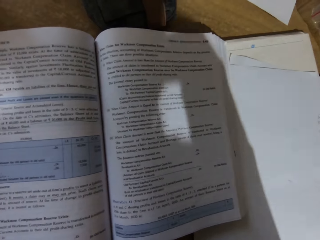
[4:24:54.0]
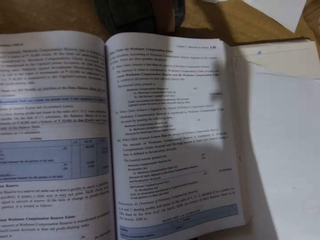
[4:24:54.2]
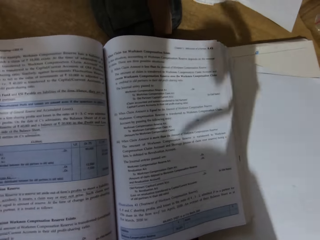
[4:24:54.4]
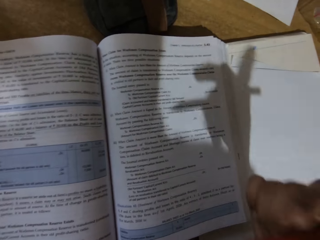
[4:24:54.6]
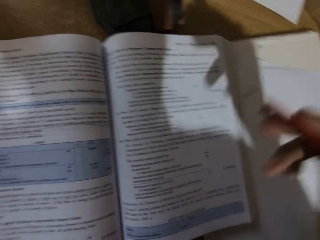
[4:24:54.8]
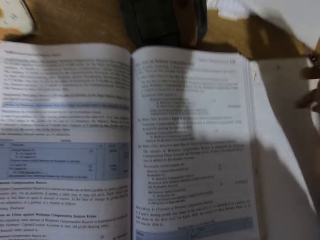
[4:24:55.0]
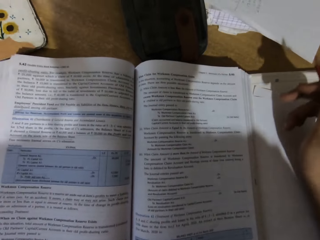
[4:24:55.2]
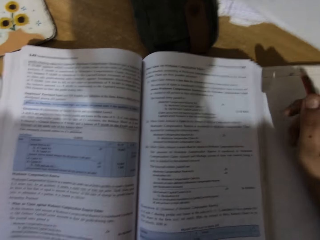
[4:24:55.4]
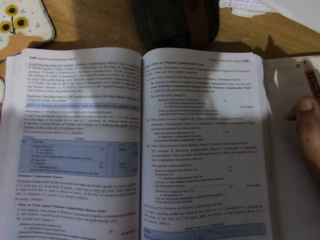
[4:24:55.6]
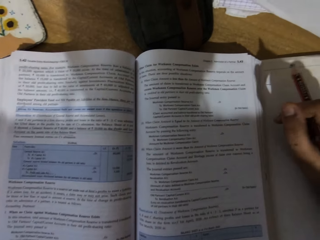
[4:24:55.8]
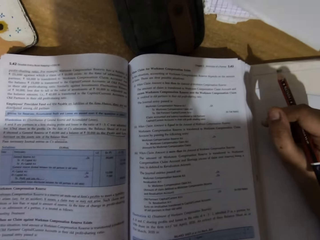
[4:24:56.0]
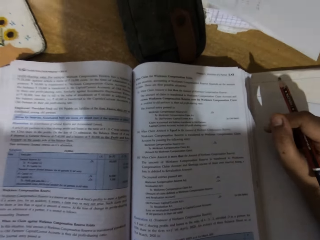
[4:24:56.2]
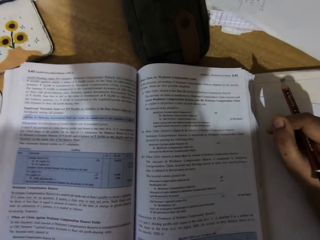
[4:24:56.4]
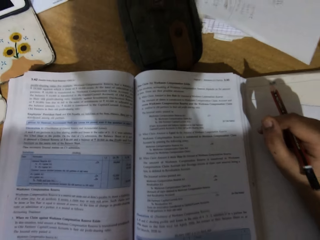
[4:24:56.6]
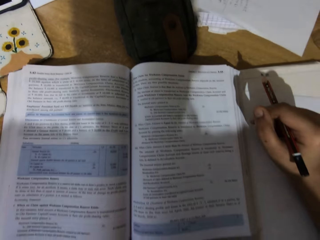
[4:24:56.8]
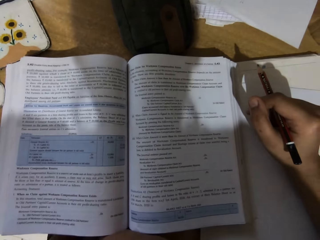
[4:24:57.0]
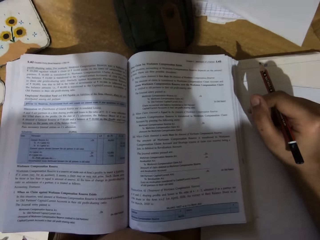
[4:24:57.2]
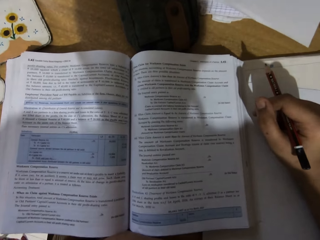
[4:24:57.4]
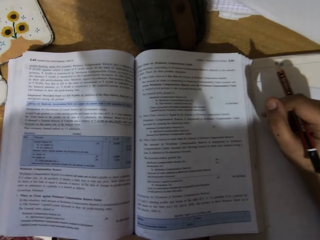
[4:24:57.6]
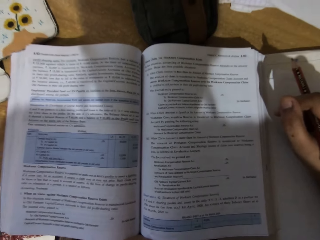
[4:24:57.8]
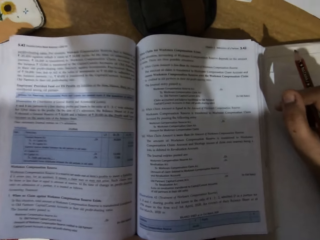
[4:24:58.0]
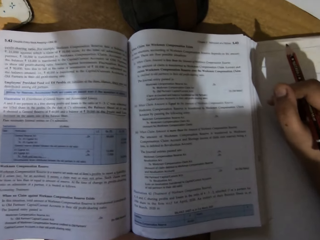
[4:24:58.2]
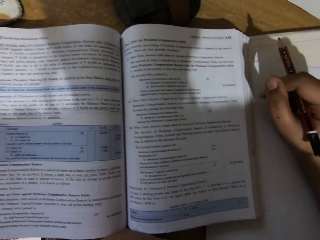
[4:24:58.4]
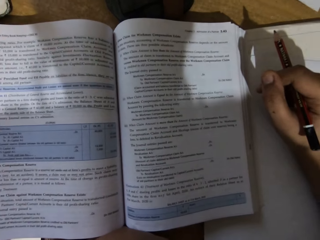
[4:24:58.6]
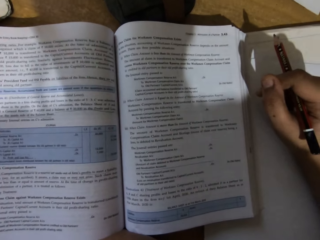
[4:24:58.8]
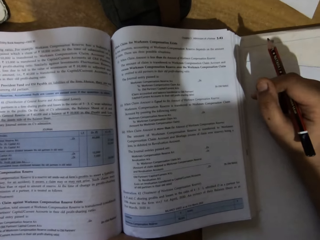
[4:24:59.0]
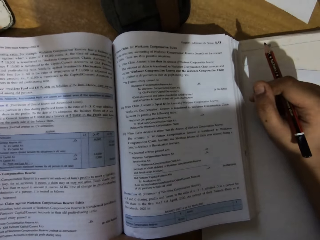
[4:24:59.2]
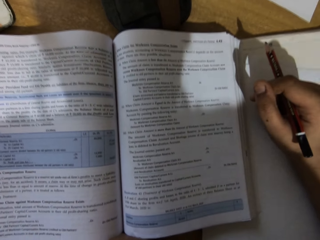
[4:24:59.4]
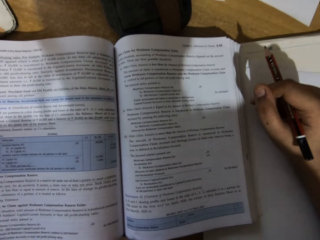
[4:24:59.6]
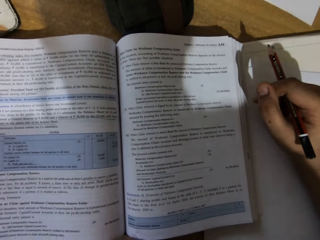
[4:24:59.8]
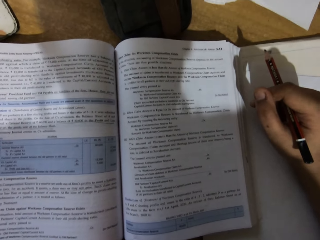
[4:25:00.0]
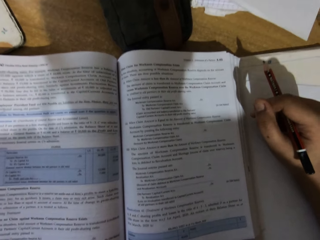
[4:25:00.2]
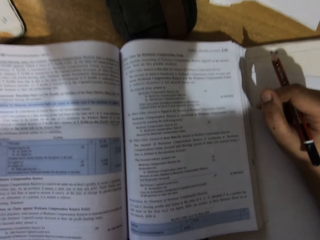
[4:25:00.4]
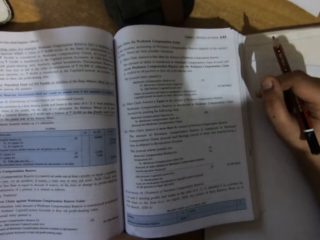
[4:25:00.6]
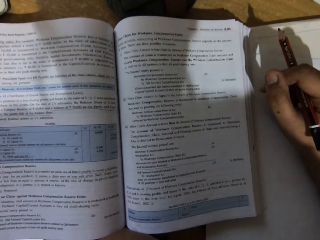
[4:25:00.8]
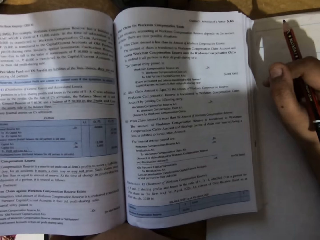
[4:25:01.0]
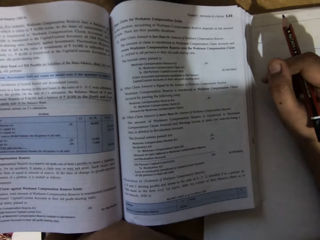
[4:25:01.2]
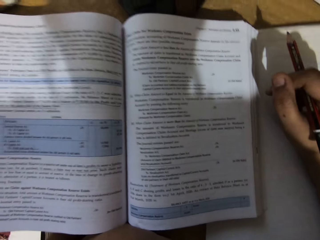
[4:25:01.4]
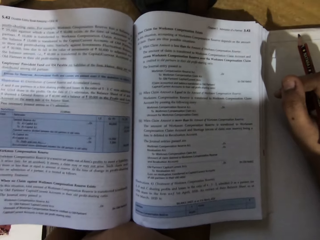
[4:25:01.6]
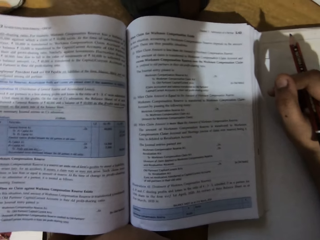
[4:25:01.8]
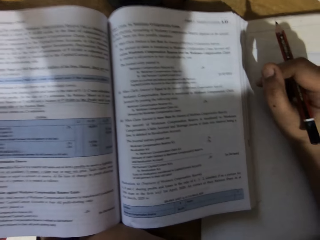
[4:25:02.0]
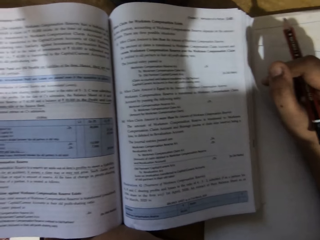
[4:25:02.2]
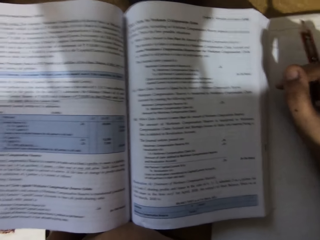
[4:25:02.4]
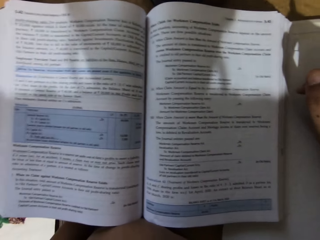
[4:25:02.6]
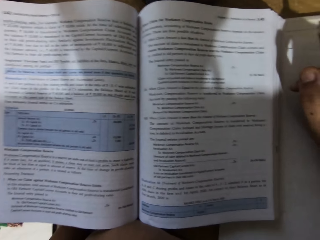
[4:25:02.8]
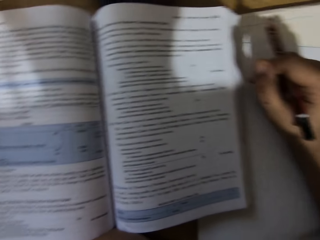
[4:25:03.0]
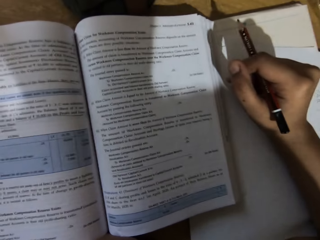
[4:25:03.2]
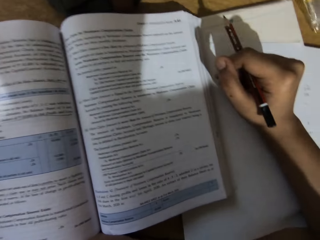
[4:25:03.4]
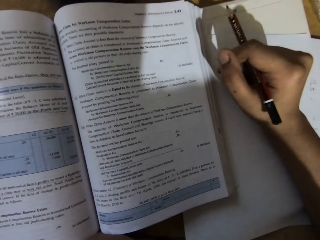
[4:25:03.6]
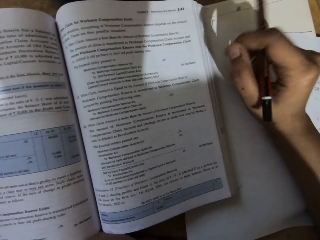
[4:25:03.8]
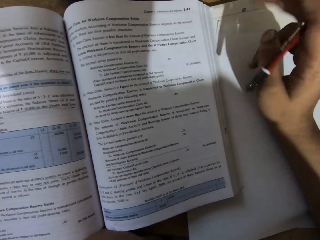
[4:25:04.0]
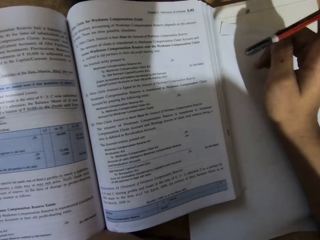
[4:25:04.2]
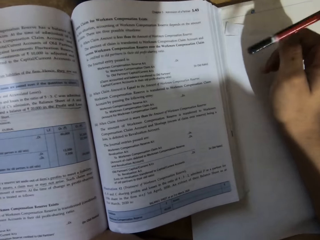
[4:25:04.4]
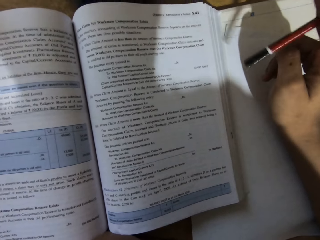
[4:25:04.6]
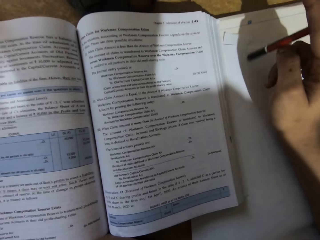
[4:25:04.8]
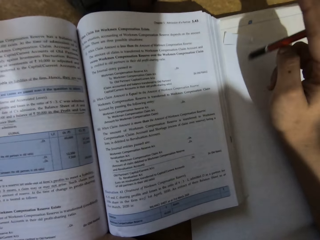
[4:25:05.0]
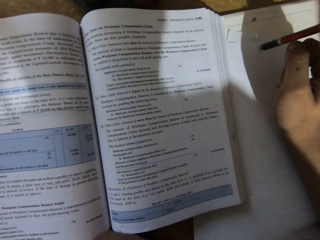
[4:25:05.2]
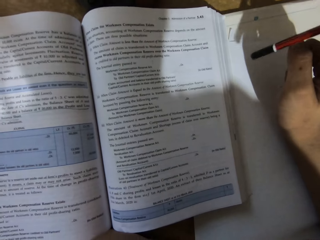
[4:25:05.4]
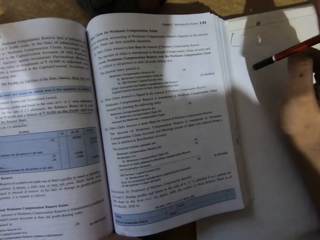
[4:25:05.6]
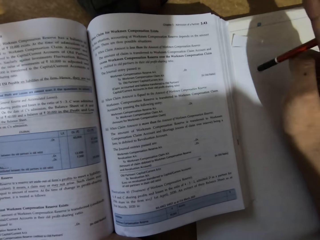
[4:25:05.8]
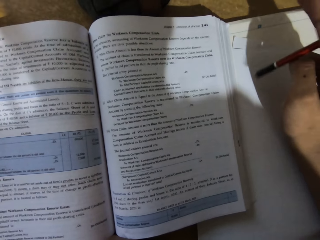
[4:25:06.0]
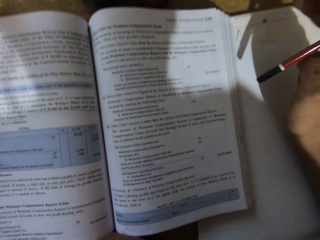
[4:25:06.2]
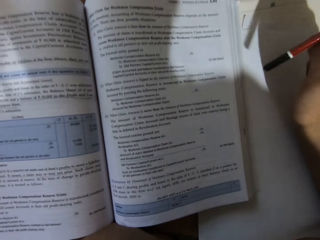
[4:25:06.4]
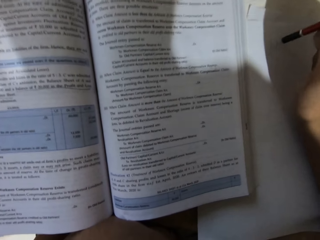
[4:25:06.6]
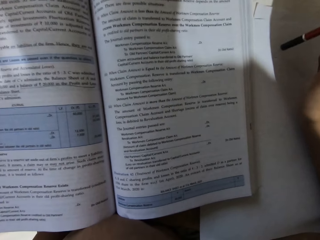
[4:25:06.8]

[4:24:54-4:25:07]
The camera wearer looks around. They peruse a book. They sing a song. They peruse the book.

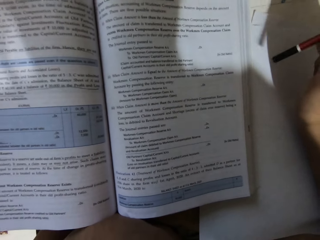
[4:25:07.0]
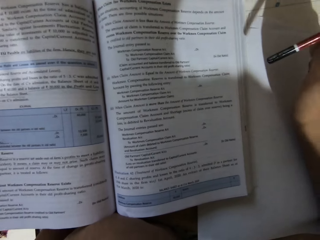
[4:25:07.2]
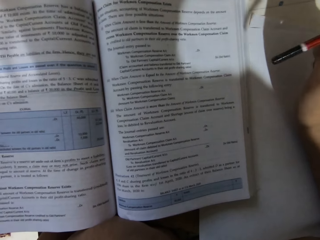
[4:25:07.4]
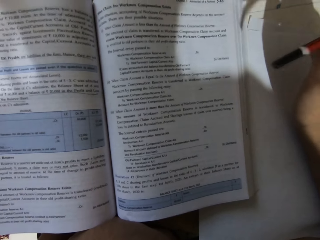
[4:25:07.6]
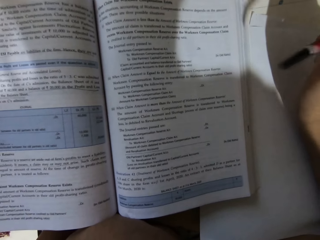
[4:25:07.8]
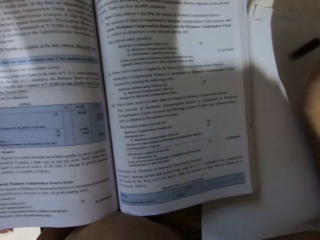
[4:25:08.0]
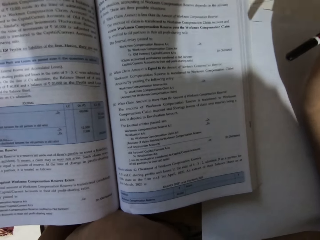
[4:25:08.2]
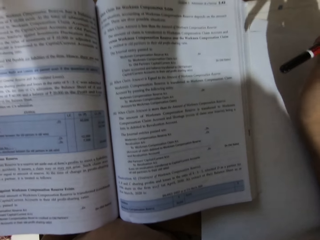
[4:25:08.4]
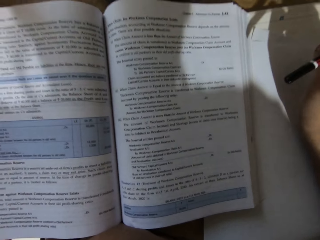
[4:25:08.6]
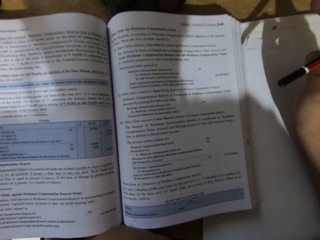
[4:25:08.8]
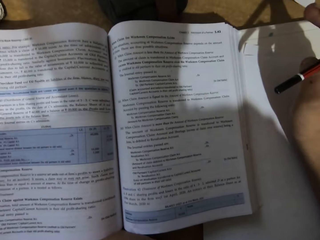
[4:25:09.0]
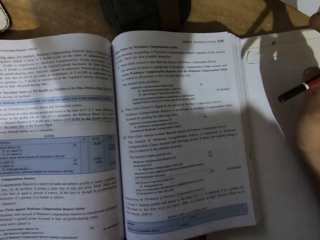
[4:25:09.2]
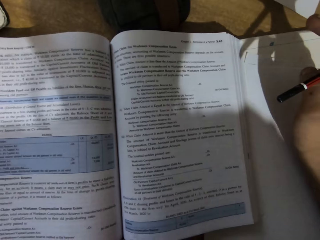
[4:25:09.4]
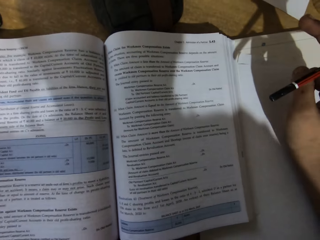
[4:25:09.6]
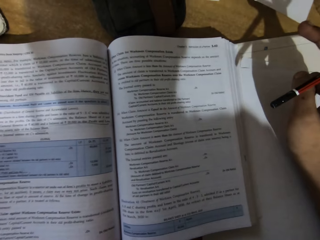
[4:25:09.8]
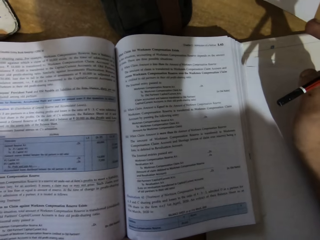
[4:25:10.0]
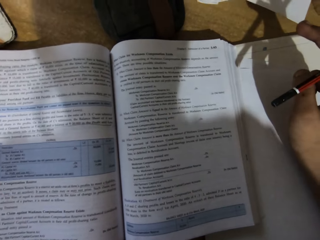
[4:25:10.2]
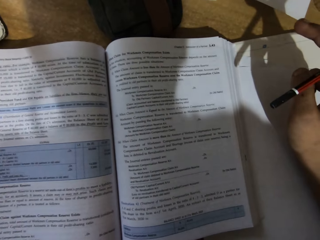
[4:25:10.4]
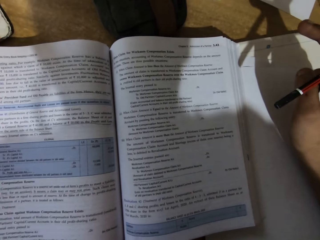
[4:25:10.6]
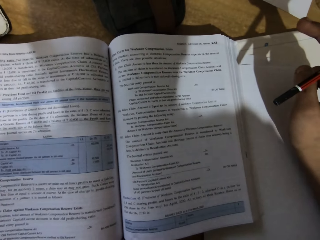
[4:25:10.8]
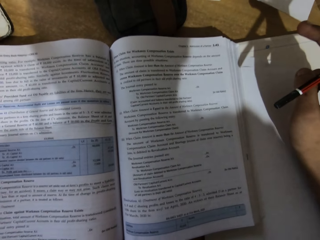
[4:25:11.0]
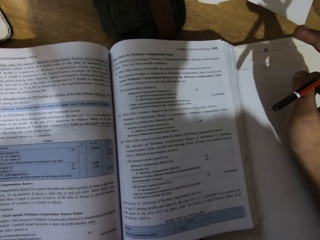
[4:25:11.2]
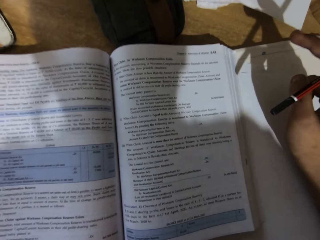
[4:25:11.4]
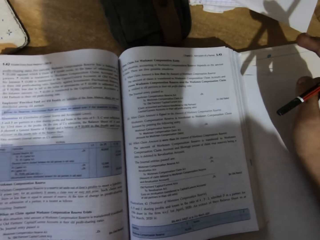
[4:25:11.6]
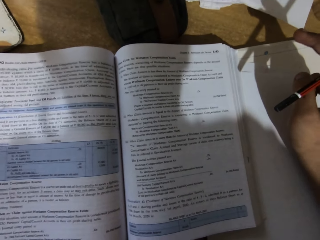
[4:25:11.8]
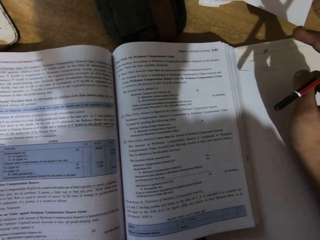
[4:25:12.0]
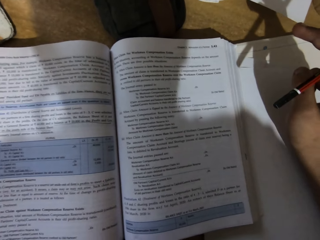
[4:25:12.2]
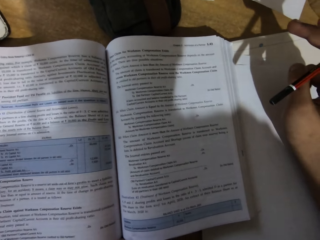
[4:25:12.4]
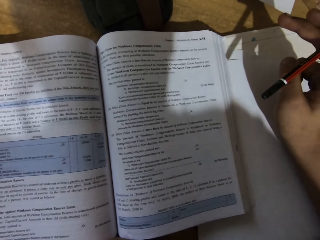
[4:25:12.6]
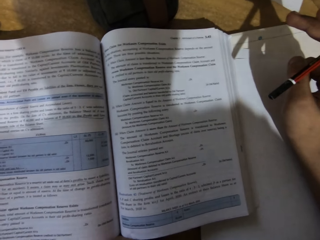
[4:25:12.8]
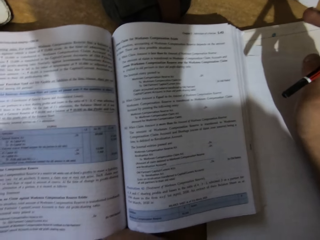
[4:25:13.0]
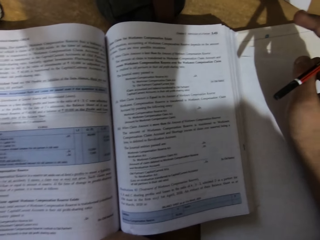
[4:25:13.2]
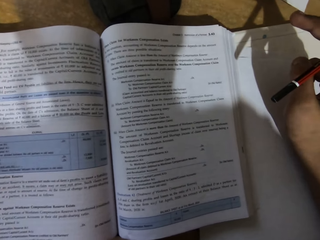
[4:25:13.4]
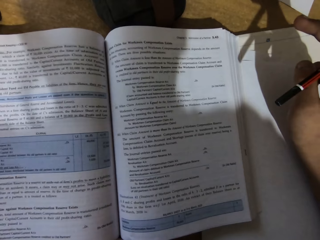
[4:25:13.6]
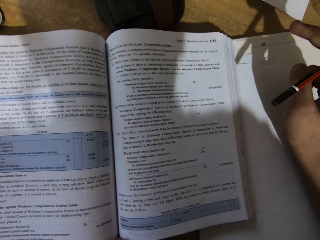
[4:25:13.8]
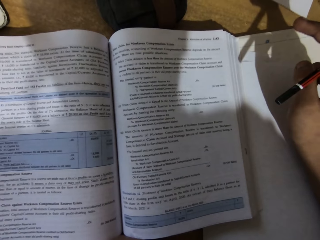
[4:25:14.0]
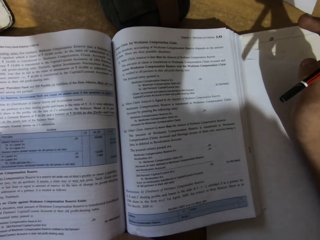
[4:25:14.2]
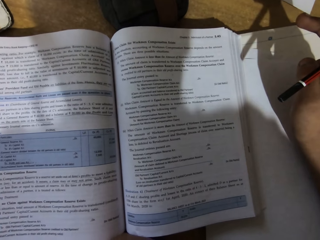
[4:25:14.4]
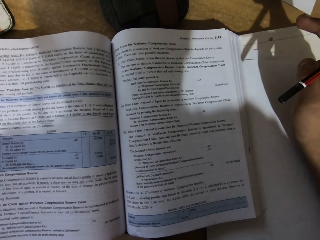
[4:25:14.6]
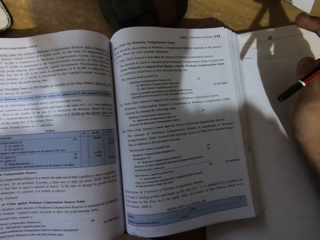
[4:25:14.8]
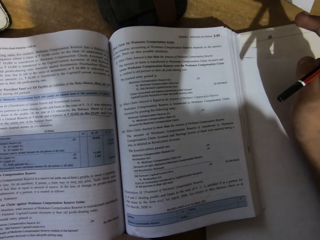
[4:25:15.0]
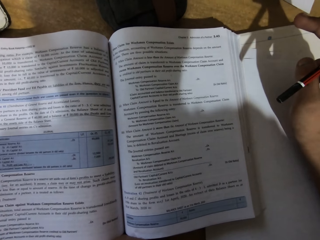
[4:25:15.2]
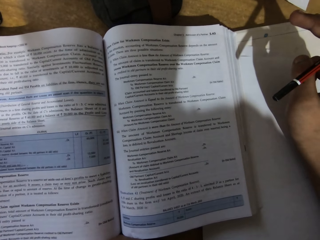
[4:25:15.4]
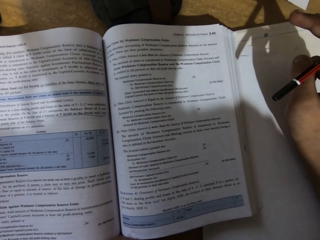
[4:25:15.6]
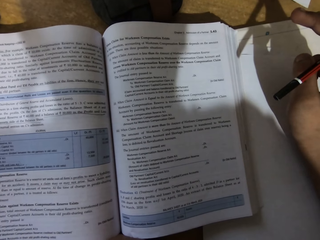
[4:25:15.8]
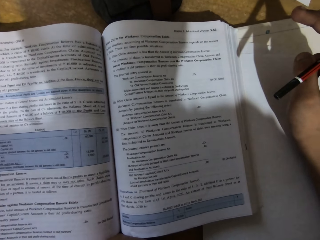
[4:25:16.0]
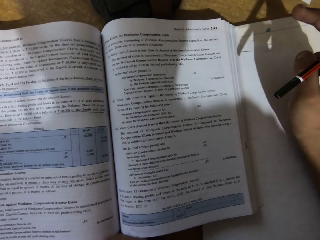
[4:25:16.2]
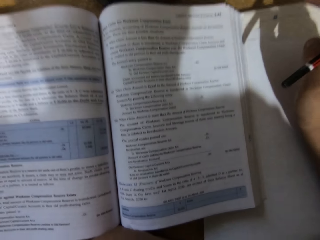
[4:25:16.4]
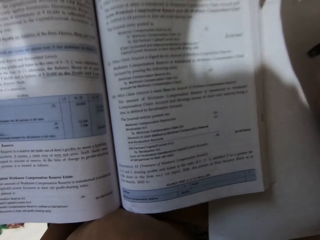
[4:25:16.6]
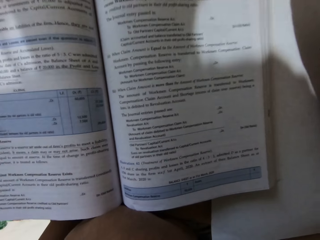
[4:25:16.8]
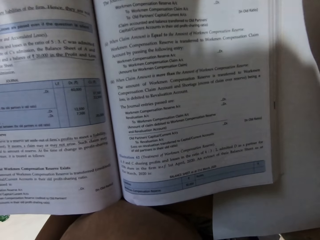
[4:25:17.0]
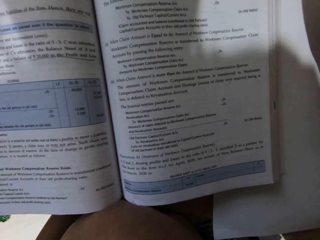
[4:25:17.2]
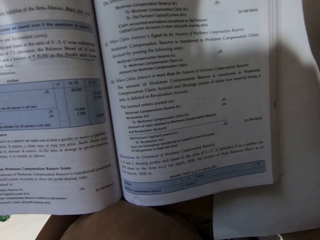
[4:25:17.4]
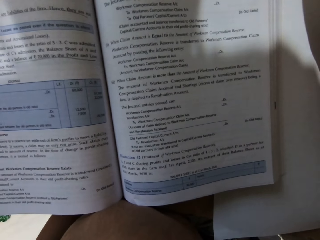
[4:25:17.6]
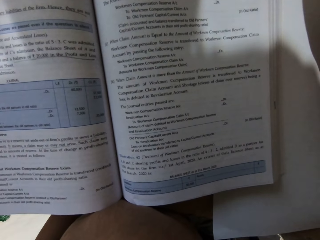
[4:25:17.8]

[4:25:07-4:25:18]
The camera wearer sings. They tap the pencil on the desk. They stare at the book. They sing a song. They peruse the book.
